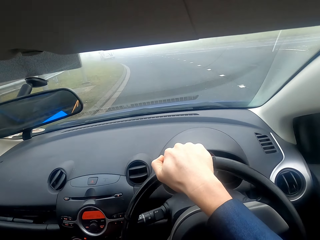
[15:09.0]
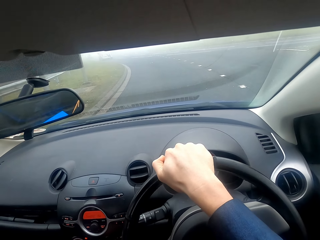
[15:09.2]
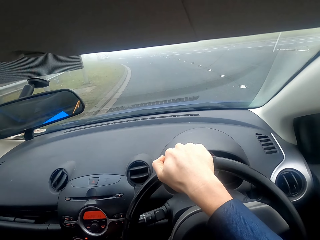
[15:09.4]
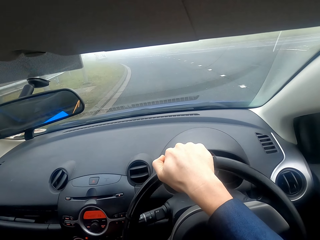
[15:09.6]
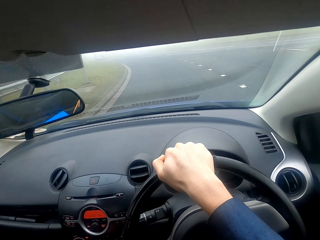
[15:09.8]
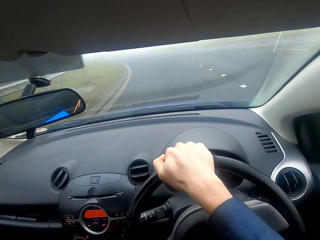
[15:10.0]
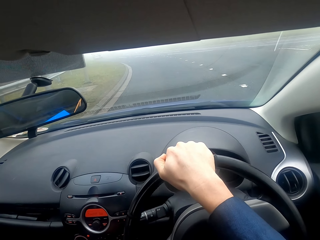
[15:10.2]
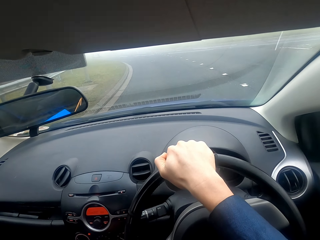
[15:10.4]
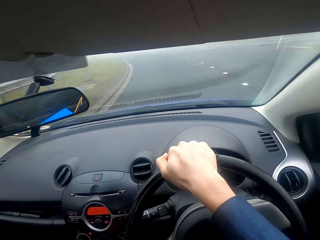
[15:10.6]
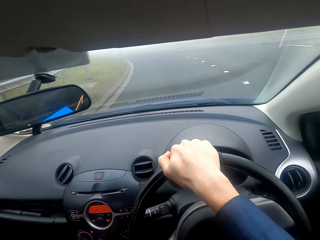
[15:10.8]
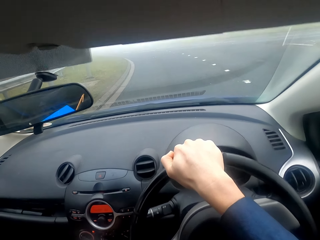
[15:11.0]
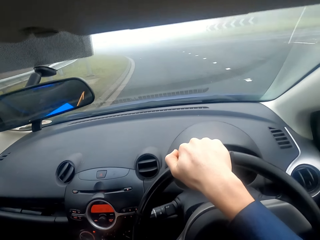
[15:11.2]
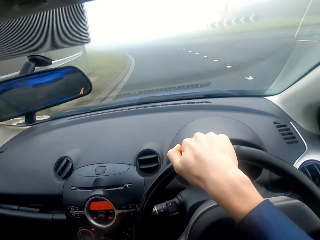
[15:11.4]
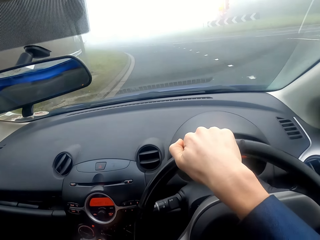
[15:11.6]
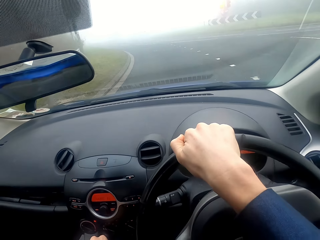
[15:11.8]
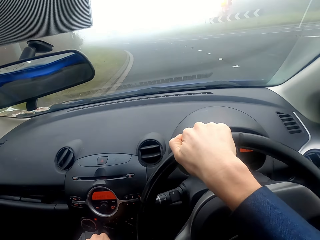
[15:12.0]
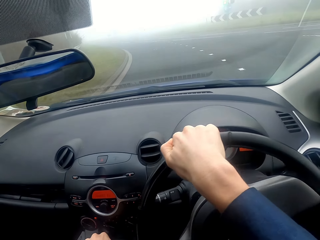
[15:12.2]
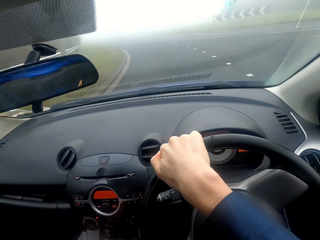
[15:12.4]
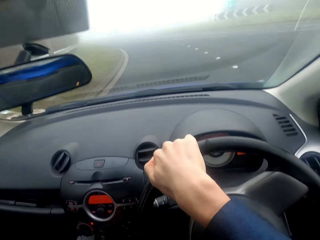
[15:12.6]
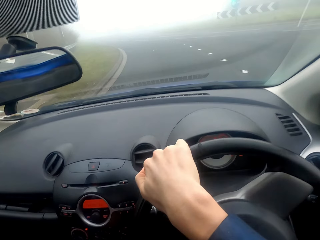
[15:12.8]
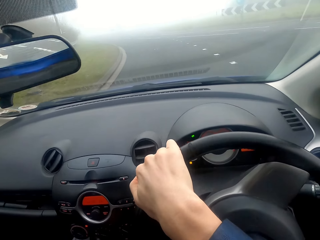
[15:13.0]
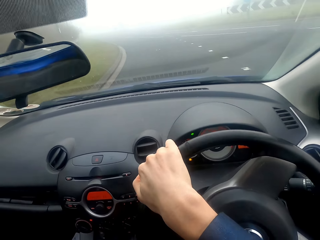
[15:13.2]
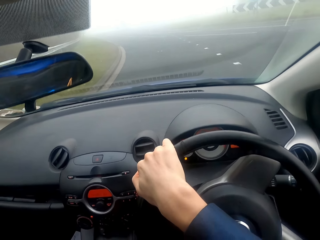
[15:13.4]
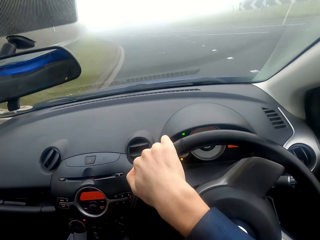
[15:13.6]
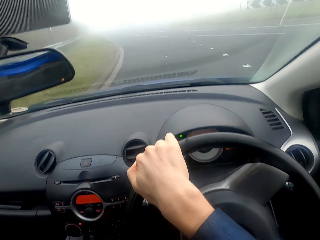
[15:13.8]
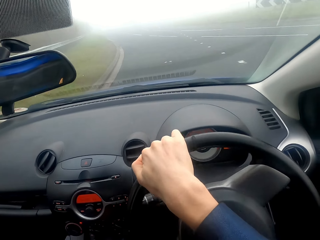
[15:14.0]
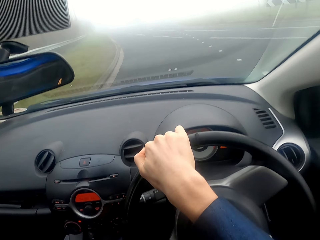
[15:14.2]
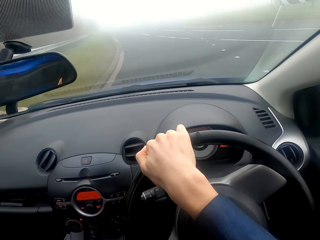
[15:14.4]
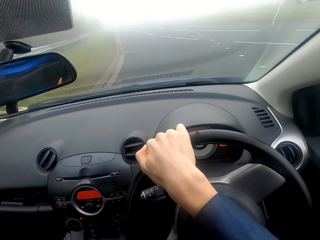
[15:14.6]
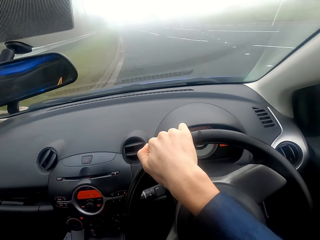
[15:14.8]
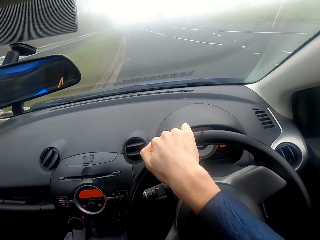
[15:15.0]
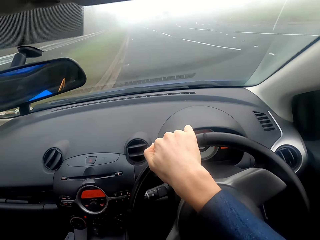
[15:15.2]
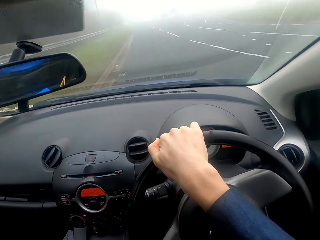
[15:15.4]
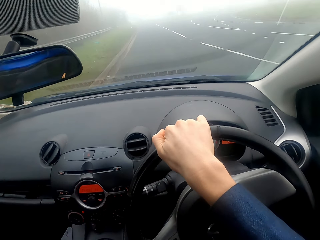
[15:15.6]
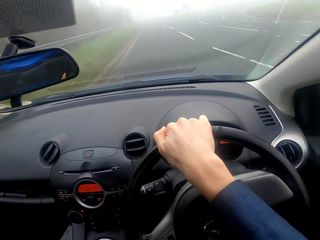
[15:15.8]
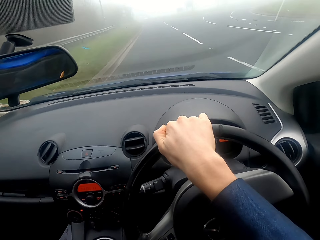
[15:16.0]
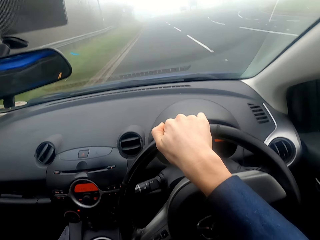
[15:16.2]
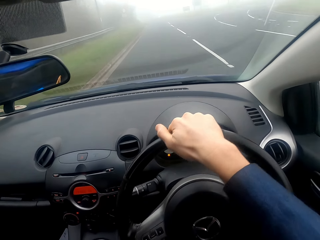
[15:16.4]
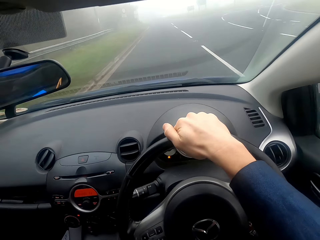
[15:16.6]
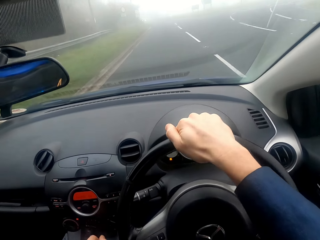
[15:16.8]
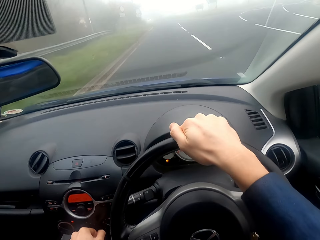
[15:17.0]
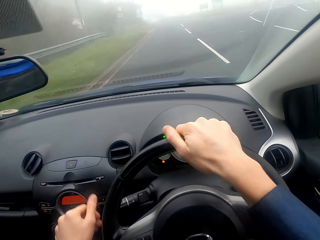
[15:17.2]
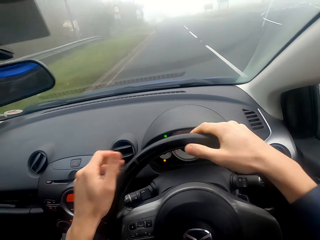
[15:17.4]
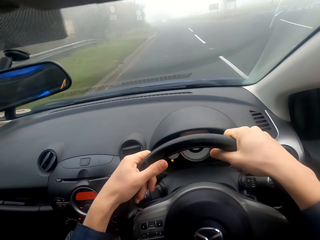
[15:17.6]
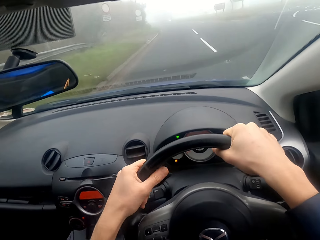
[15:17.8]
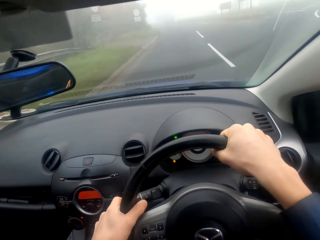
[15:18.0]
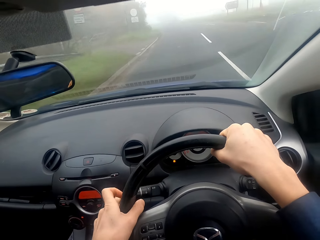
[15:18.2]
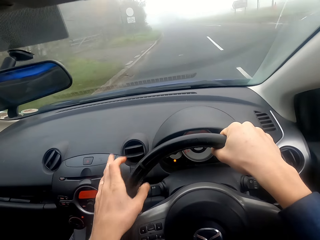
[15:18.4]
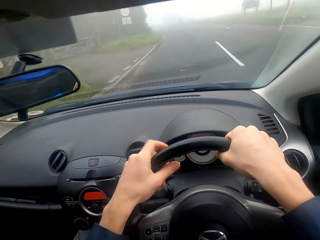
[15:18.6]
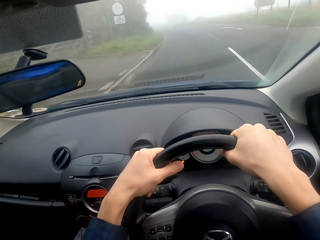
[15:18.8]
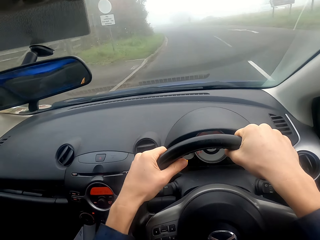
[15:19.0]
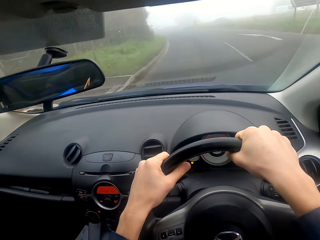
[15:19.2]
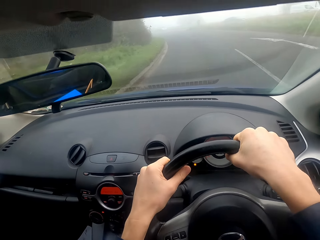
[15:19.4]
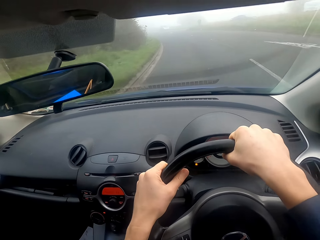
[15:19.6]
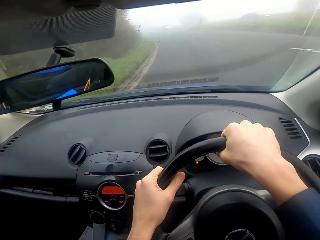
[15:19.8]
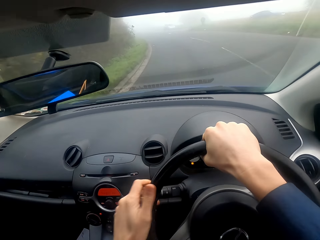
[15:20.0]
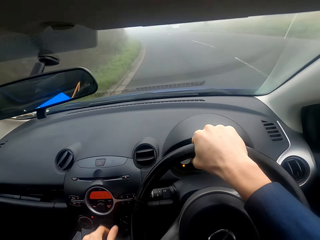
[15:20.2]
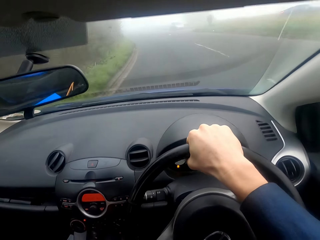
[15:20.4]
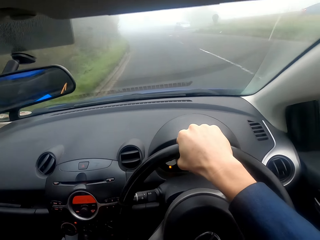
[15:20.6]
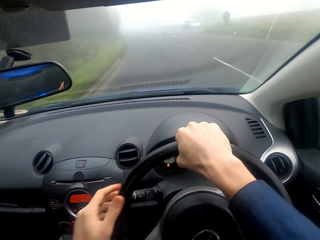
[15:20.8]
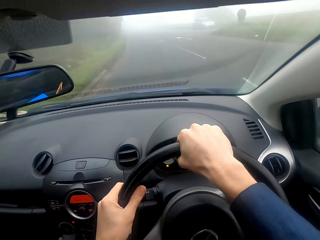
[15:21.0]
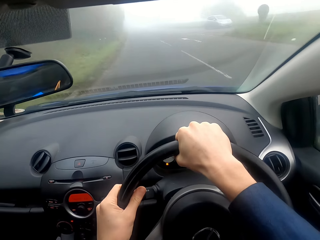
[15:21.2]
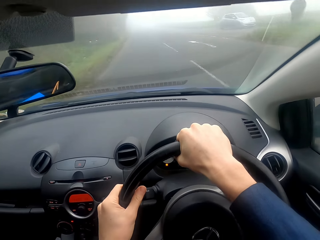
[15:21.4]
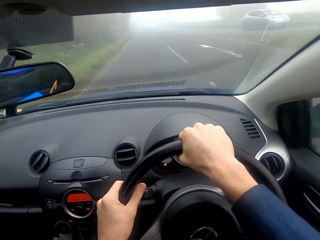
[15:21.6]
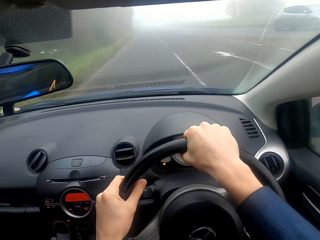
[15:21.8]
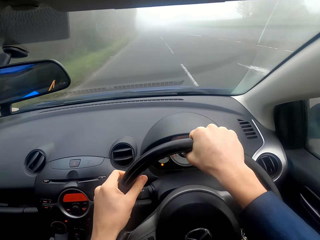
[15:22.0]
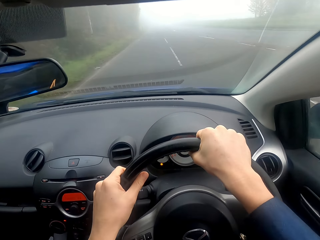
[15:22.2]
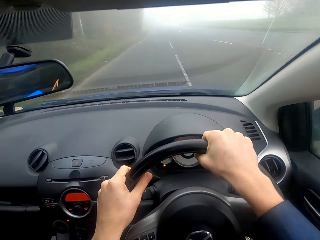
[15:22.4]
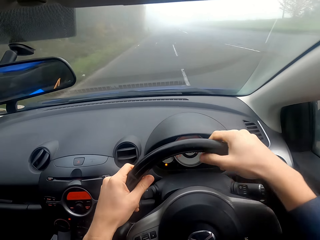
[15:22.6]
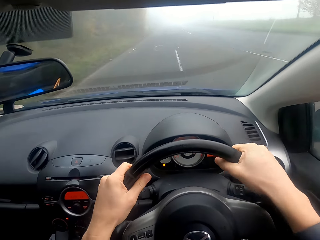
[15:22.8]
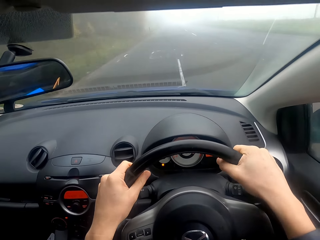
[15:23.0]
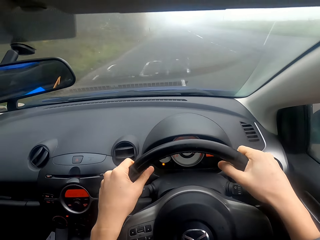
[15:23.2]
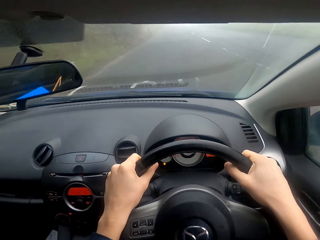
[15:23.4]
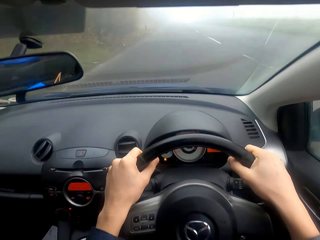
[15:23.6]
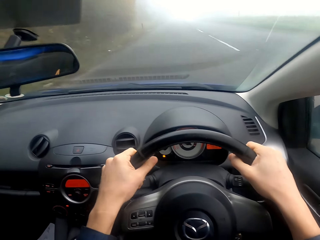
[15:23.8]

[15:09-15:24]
The camera wearer stops the car. They drive the car. They unfold their hand. They drive the car. They change gear. They drive the car.

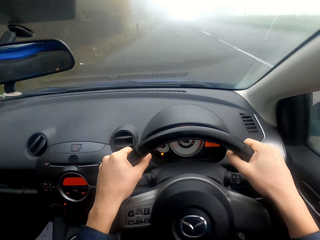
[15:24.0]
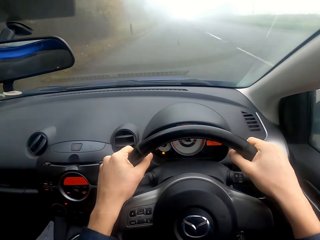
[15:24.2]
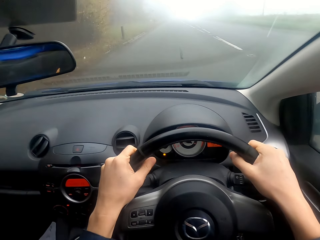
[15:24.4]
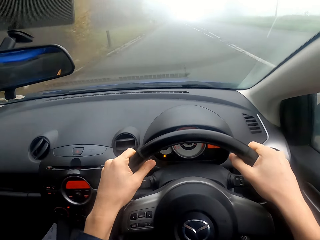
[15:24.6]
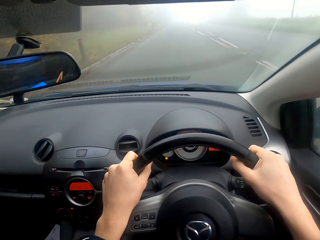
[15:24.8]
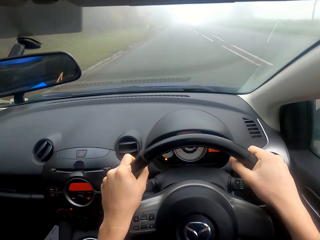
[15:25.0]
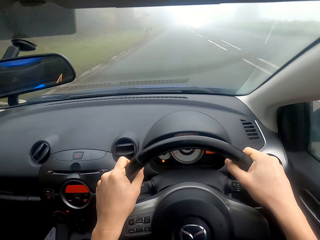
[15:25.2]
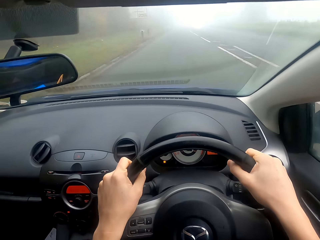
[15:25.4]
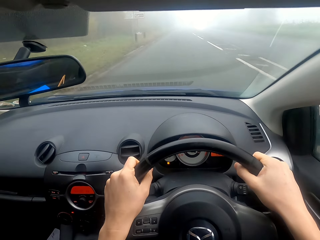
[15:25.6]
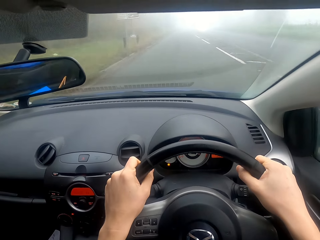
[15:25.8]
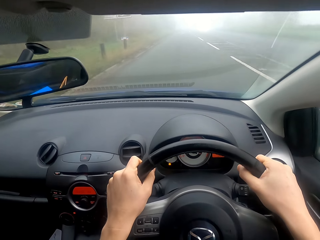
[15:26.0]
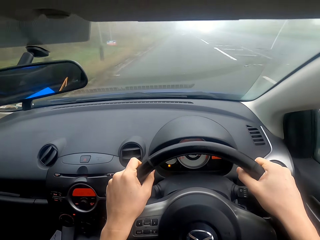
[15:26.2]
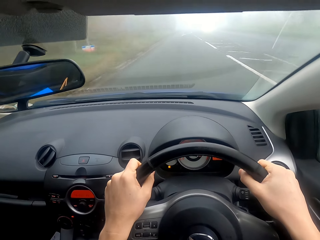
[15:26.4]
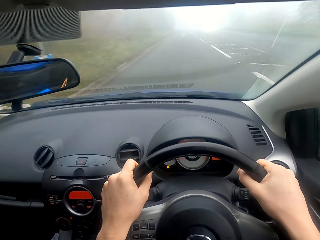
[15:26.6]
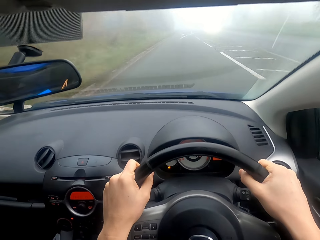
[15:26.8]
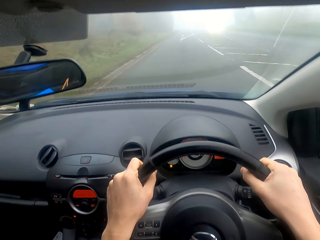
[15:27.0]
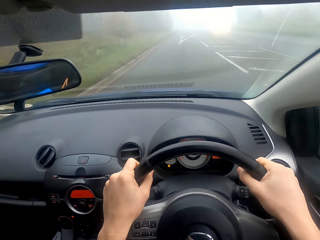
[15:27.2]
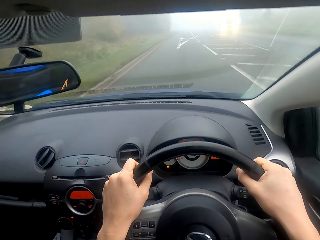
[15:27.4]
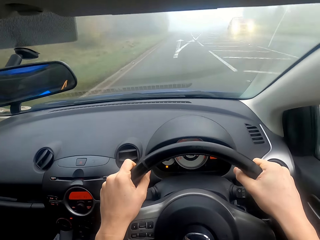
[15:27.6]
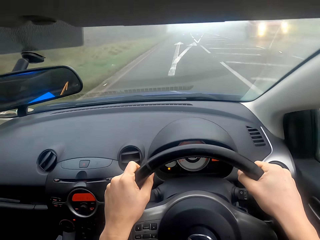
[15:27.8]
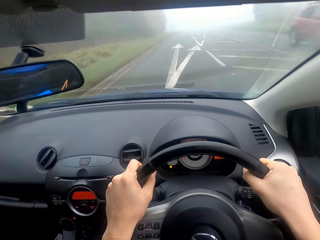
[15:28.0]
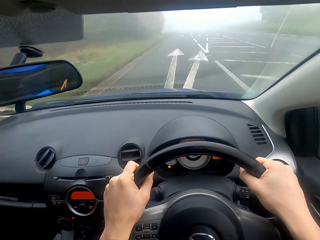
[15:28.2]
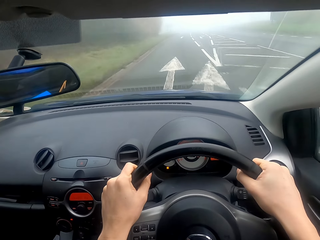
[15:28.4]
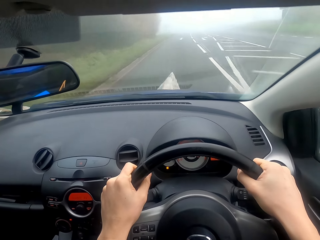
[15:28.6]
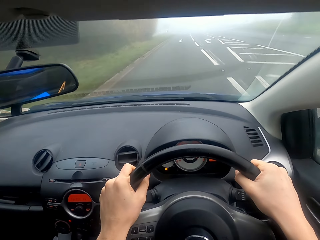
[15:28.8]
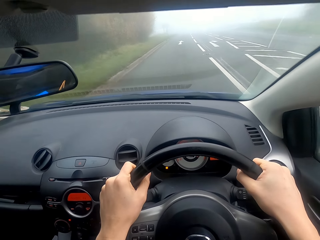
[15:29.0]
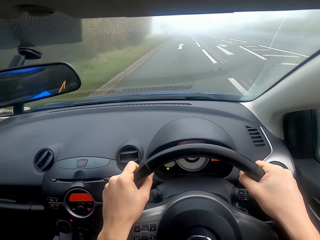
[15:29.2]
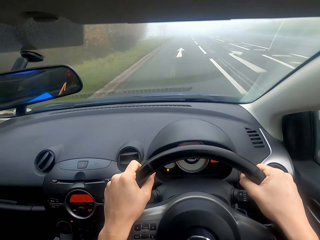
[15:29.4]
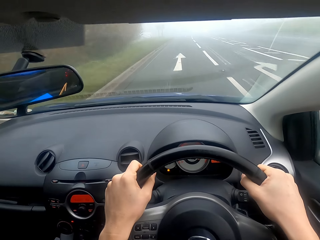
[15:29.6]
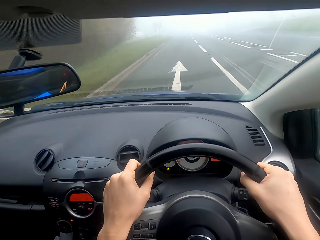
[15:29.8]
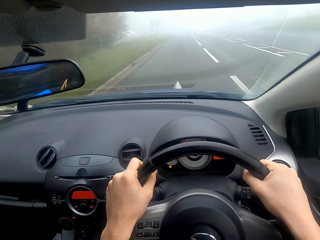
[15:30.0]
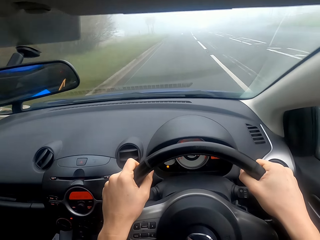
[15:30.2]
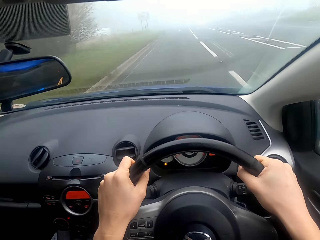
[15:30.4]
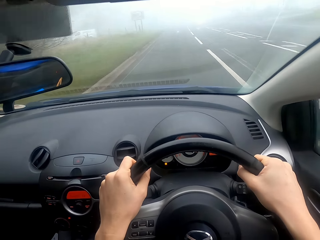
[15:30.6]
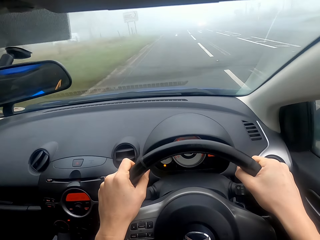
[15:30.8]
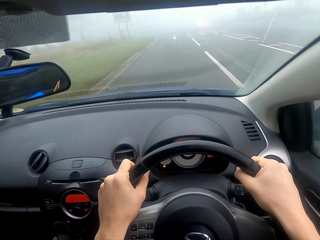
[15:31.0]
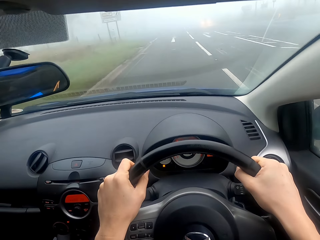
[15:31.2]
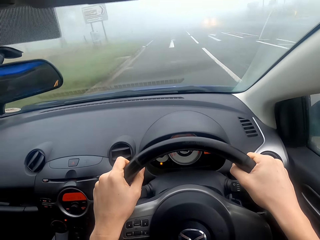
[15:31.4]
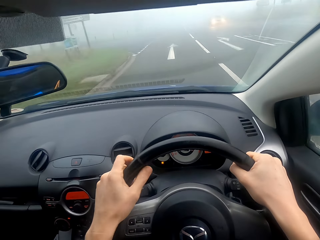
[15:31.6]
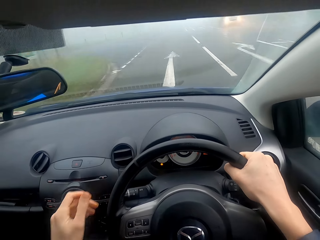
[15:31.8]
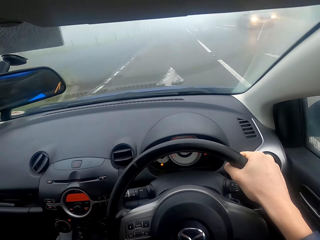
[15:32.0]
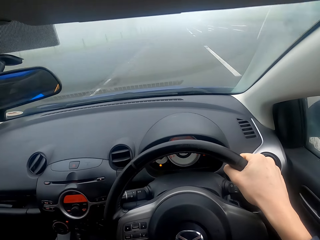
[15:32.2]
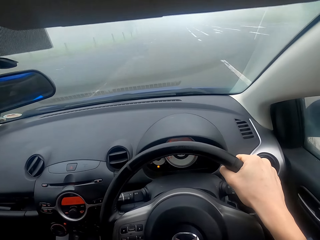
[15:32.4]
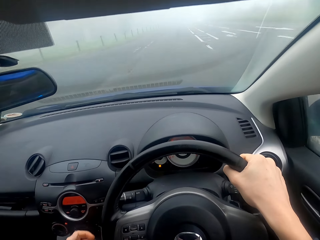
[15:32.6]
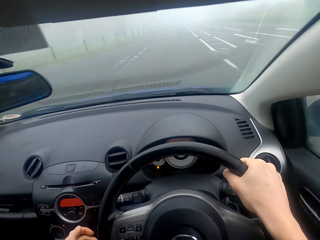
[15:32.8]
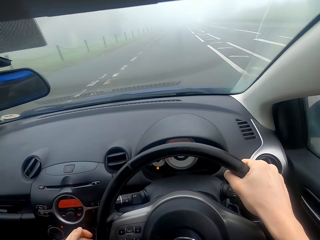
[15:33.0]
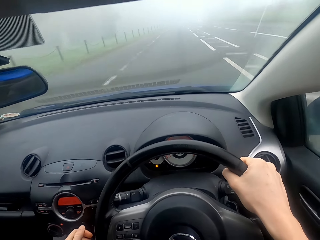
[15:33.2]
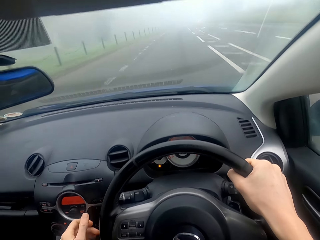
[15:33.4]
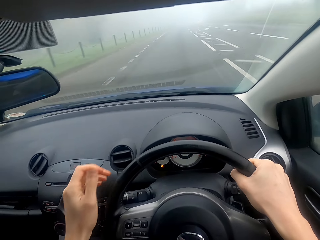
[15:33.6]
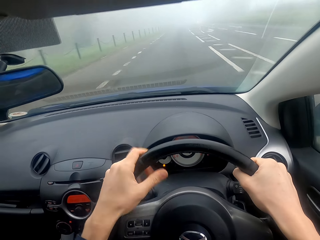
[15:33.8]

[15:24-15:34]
The camera wearer changes gear.
